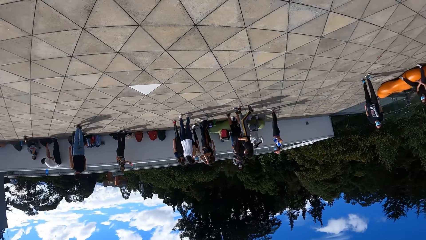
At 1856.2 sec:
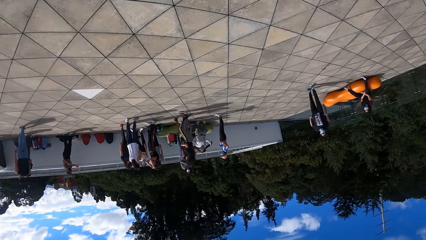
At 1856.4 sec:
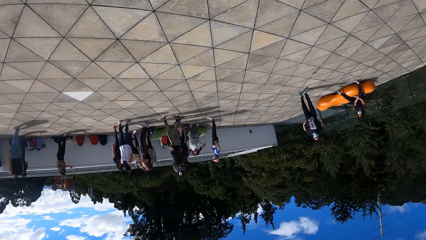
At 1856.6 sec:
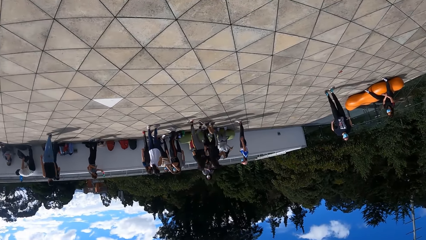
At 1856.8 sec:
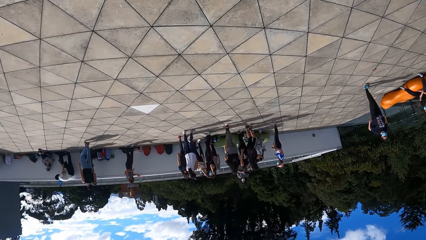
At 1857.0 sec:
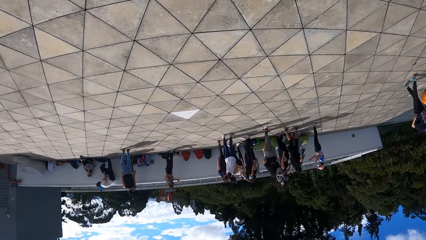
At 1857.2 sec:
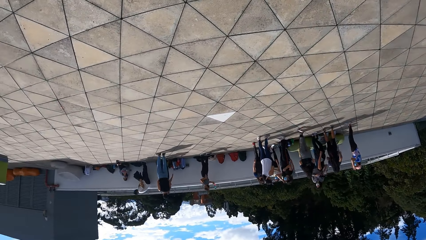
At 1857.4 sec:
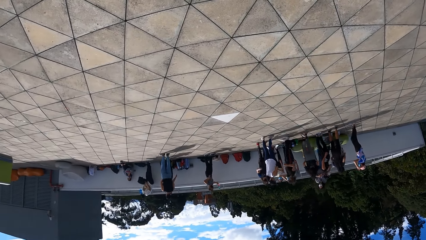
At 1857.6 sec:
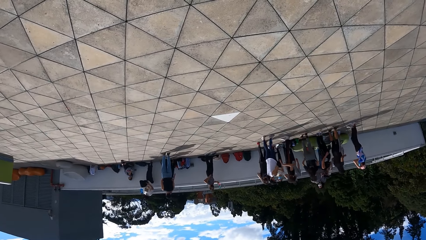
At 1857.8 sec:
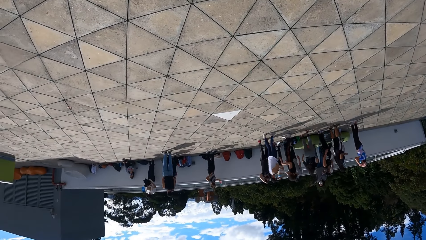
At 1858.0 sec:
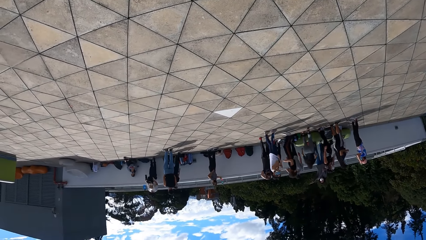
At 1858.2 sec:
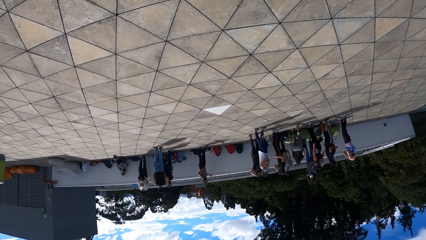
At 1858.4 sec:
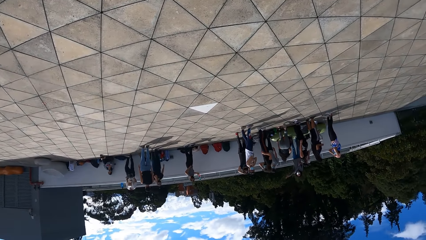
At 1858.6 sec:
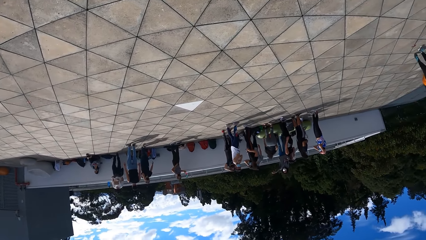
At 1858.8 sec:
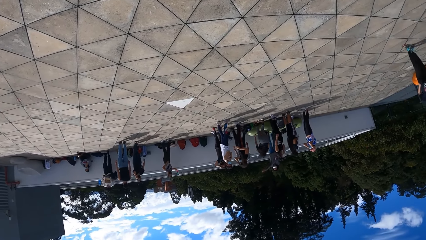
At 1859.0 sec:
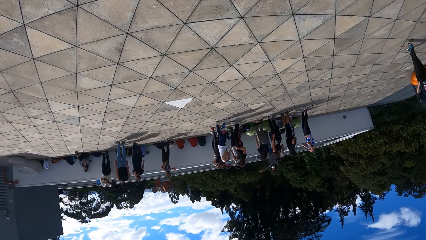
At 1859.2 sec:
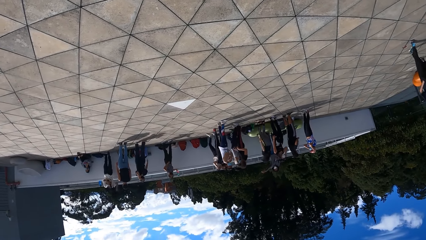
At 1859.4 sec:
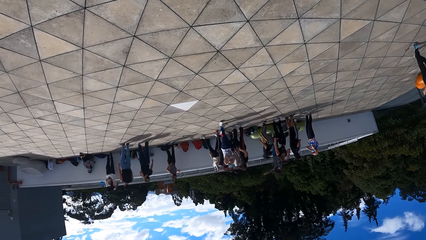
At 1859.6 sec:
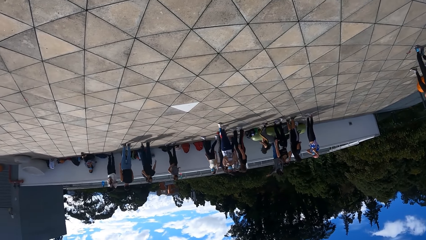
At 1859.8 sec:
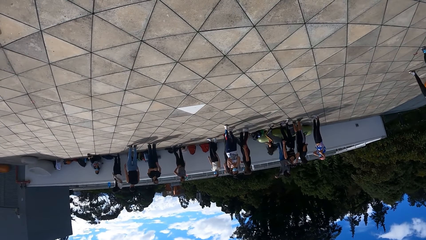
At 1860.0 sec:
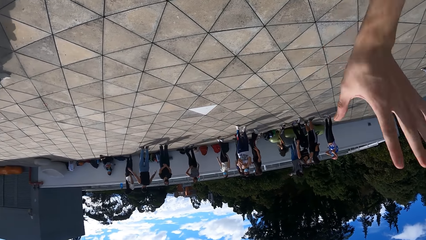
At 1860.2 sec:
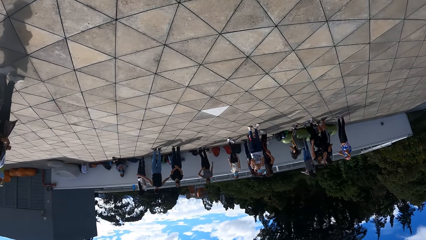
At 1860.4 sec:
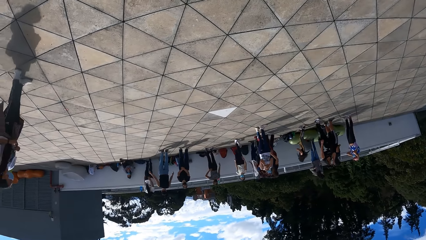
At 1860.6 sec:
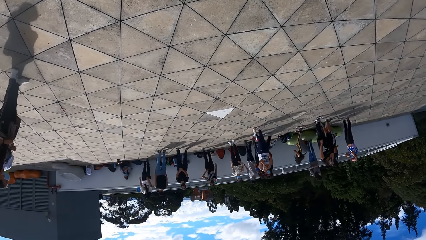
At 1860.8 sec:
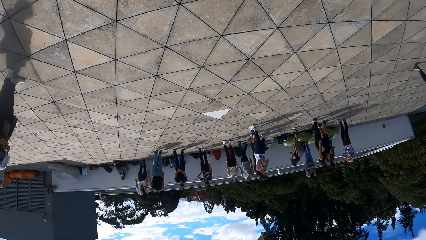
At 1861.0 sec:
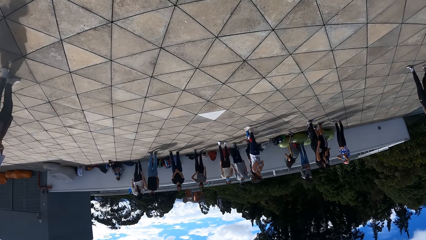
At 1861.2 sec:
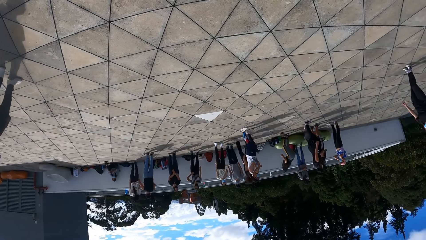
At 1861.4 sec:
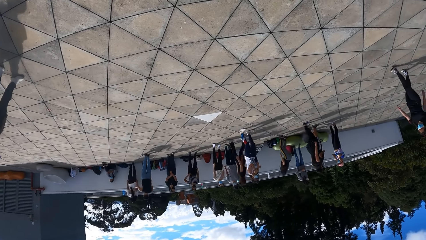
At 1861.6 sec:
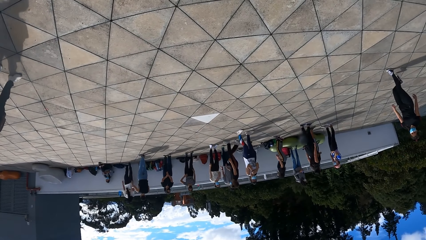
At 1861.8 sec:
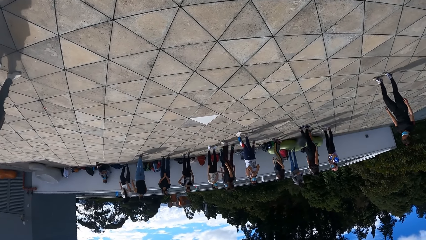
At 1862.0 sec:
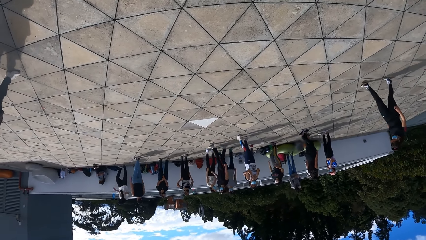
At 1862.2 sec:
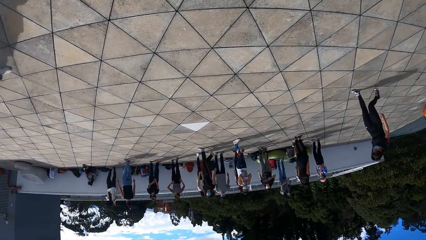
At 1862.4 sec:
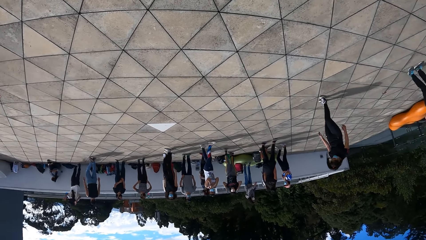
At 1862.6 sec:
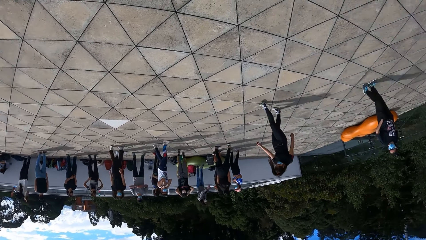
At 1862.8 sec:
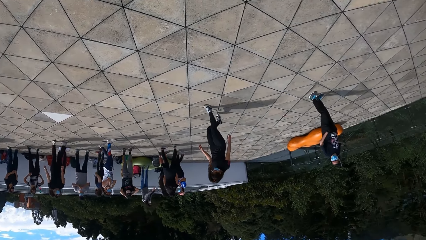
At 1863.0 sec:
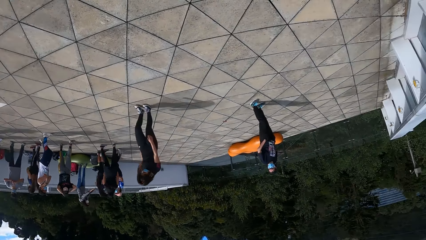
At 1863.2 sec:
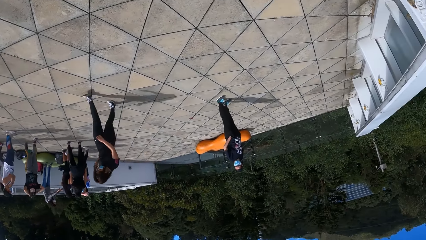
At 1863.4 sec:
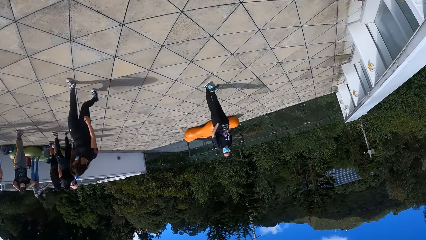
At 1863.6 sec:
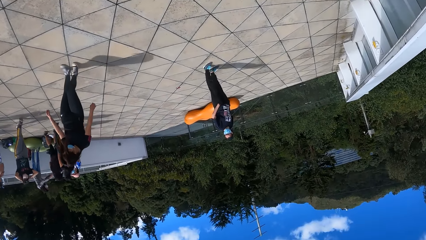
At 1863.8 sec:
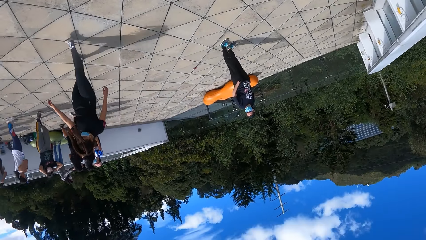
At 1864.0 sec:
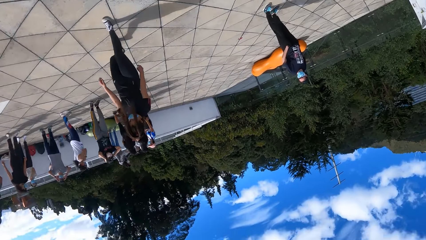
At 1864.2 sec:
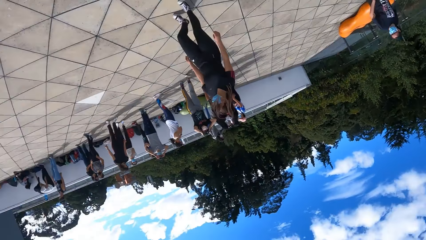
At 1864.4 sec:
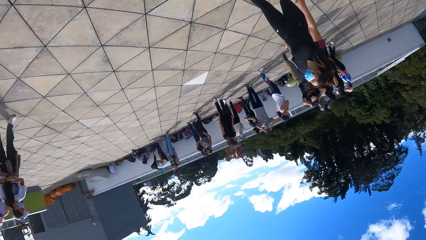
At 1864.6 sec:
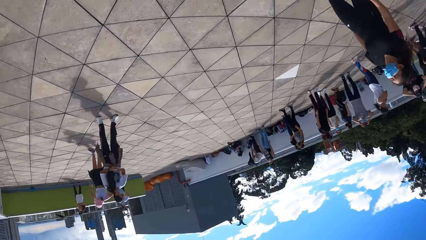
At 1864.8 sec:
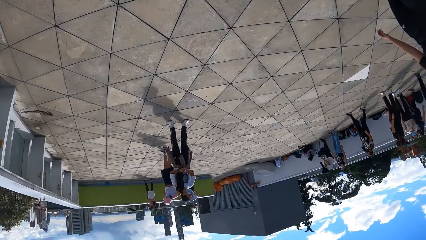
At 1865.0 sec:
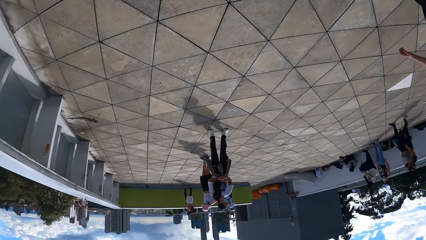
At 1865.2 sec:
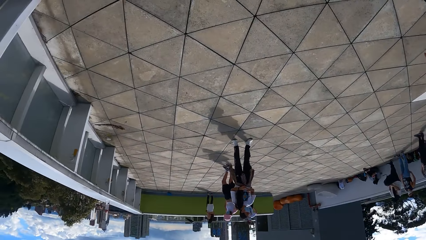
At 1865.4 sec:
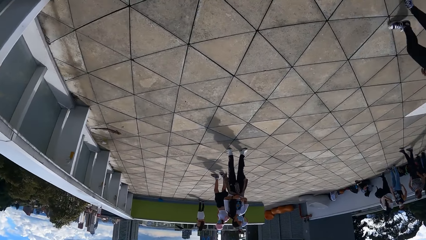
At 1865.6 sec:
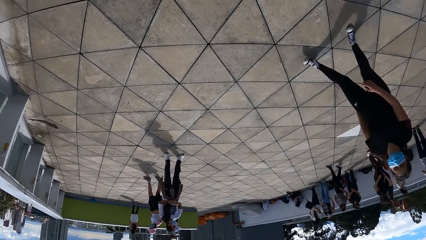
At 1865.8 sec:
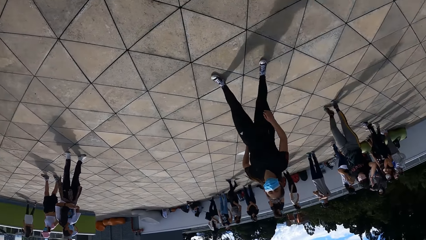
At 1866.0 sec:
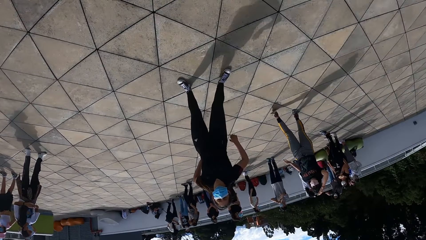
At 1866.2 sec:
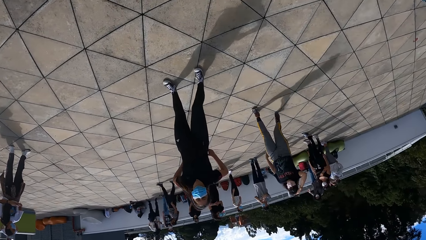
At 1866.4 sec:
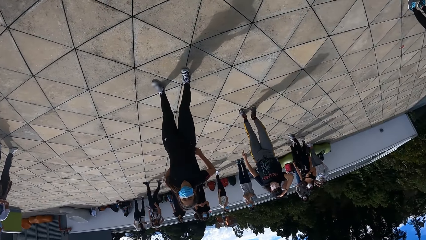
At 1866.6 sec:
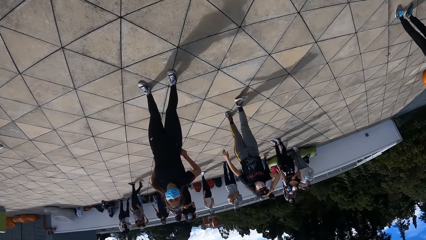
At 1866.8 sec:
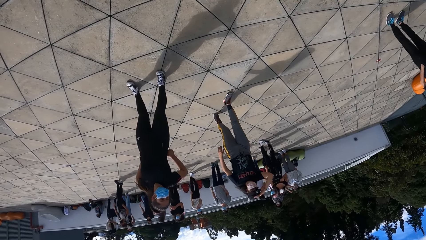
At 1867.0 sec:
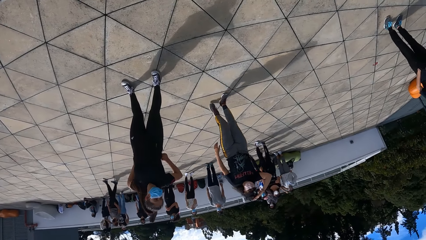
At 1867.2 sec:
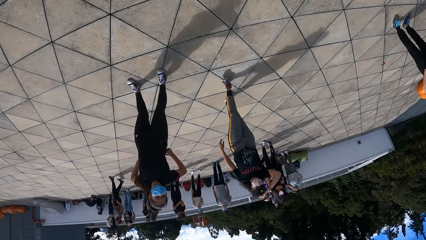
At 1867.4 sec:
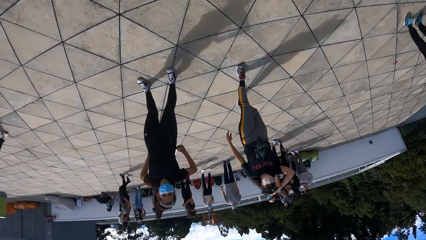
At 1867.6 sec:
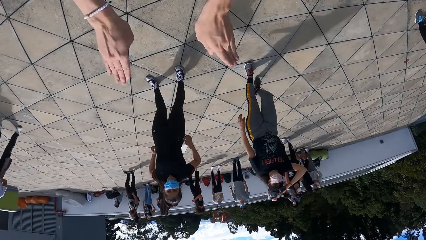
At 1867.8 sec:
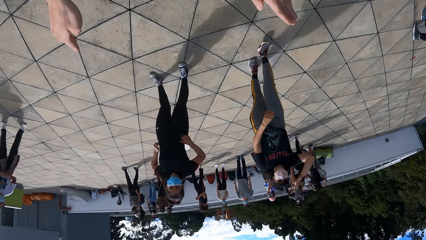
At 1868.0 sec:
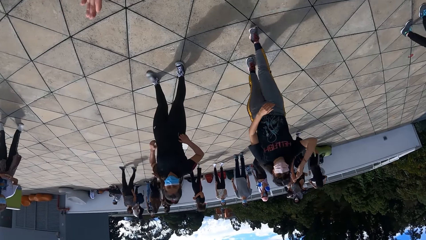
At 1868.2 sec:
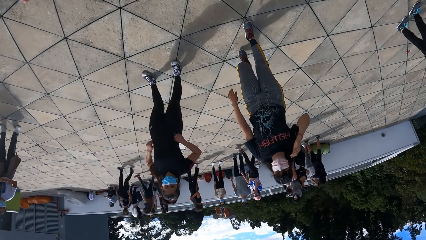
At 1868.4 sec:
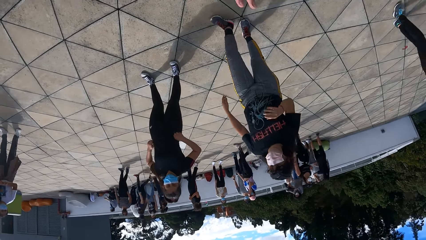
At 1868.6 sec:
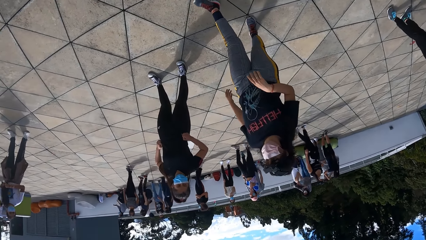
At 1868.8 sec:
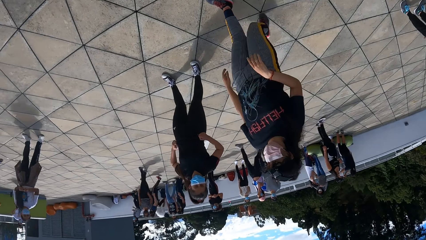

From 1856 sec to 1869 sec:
The camera wearer does exercise. They look around the building.

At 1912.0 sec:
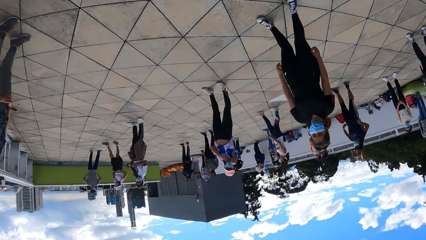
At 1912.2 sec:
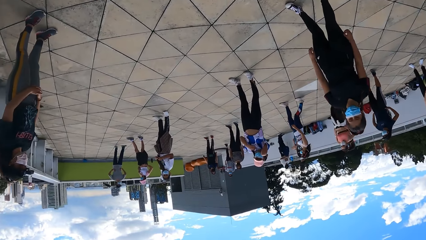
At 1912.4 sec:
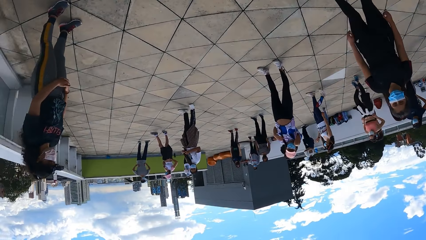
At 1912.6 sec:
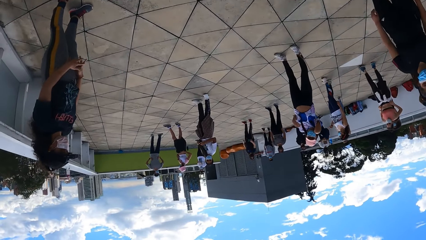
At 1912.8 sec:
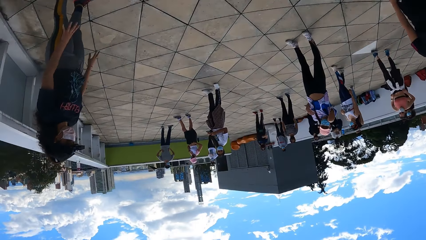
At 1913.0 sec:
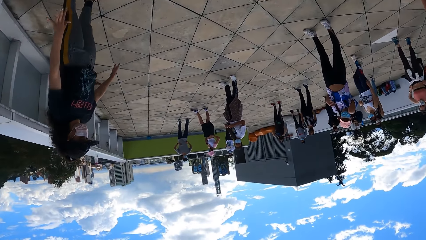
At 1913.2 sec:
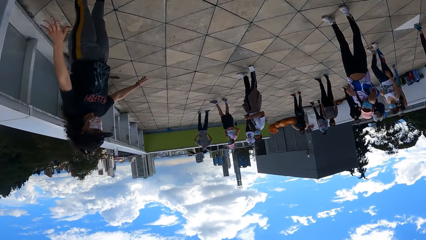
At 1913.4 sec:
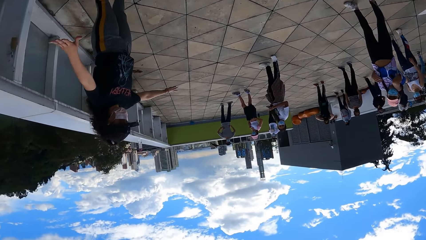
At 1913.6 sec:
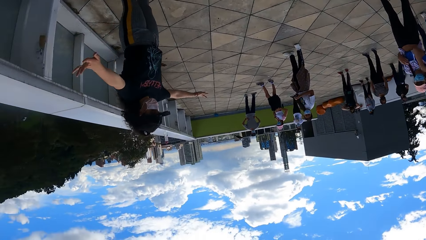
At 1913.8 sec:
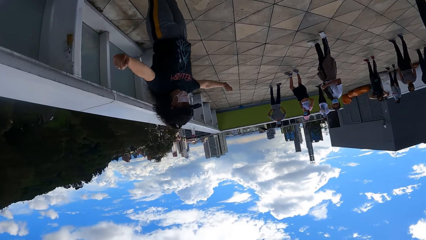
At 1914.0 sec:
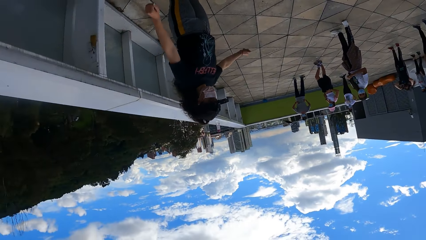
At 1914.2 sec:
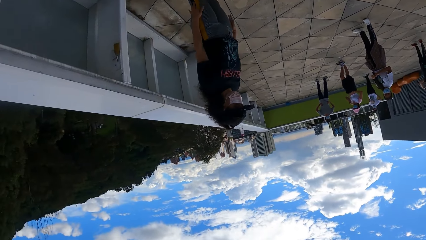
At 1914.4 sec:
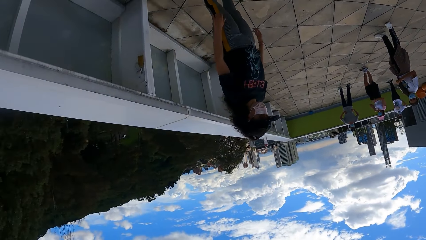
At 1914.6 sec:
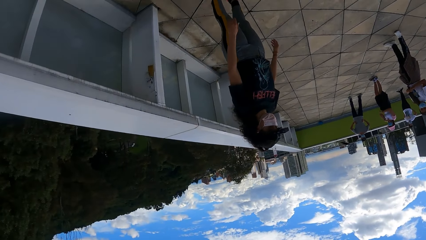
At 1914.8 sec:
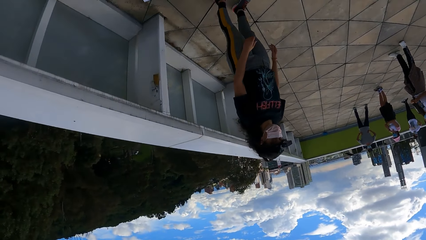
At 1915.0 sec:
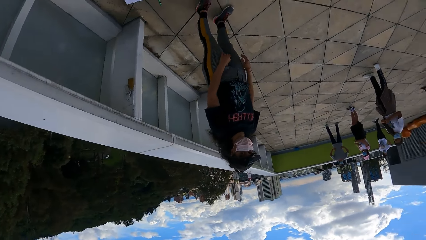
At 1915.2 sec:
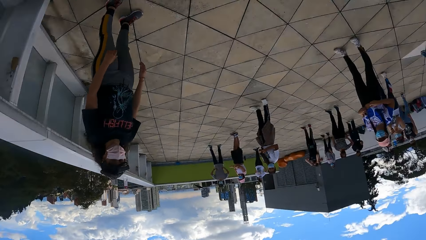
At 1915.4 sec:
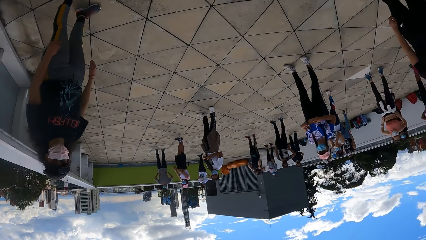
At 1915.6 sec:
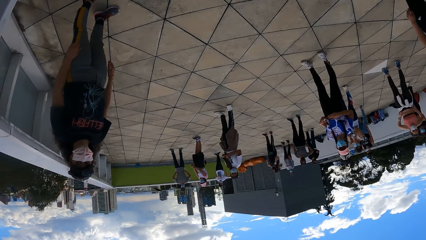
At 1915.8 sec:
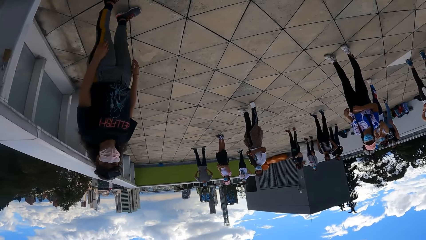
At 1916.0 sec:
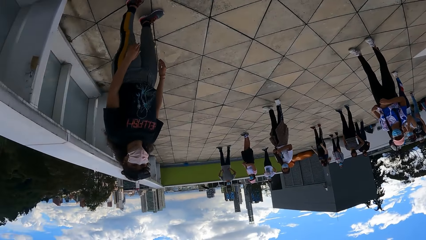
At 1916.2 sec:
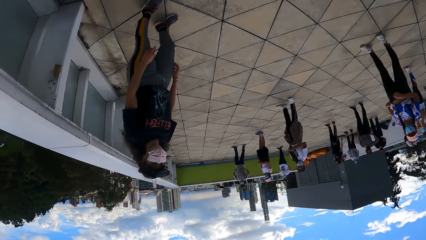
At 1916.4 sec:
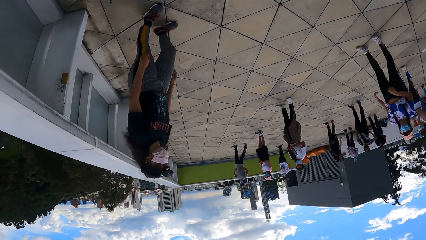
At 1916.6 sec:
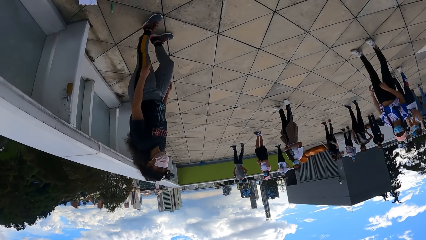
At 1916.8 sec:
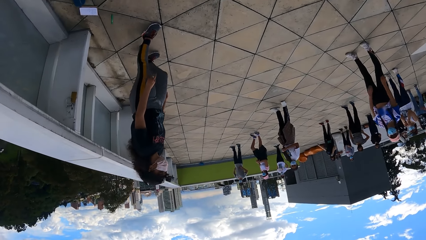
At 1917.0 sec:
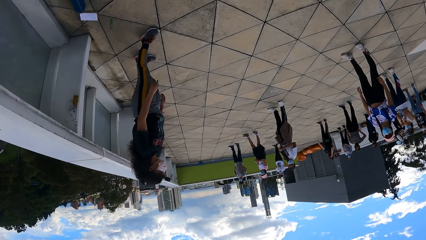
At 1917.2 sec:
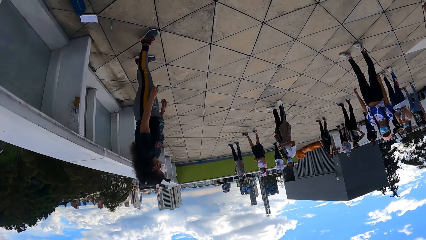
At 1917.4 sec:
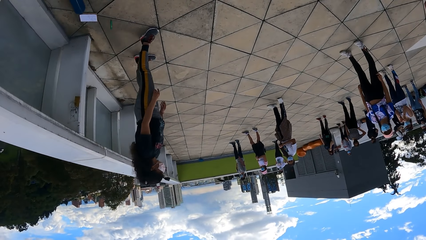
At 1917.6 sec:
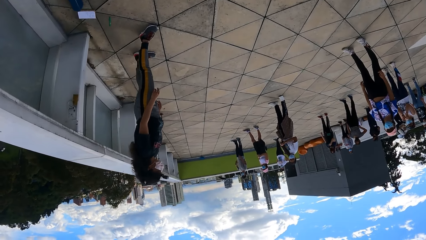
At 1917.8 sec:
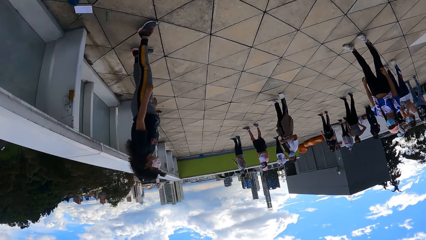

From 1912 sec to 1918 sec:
A woman stretches both hands.
